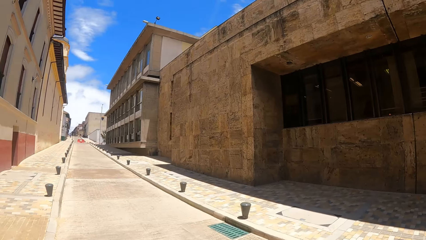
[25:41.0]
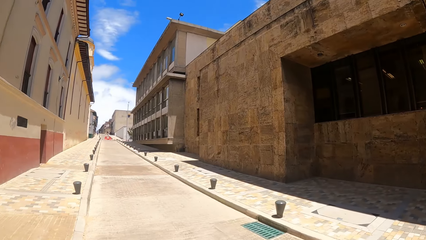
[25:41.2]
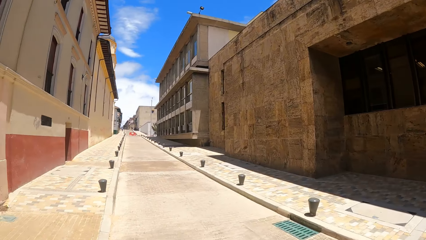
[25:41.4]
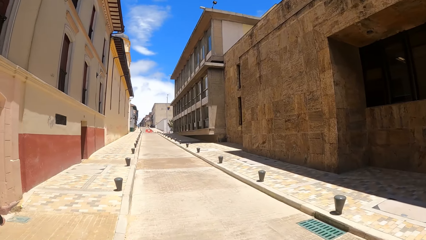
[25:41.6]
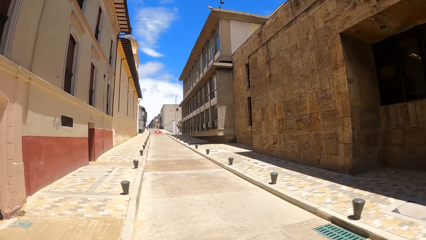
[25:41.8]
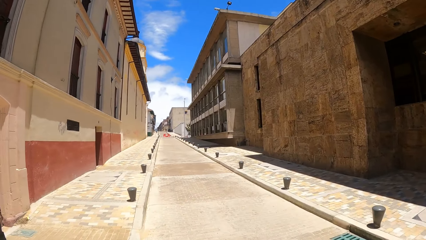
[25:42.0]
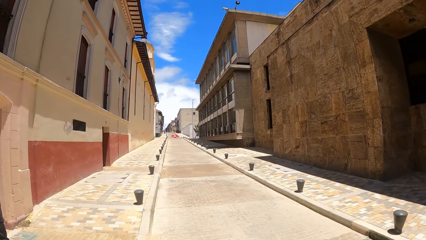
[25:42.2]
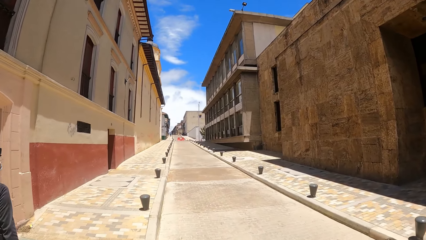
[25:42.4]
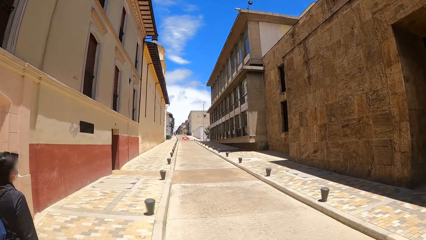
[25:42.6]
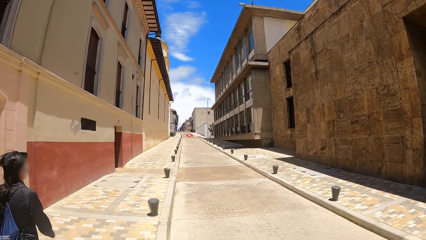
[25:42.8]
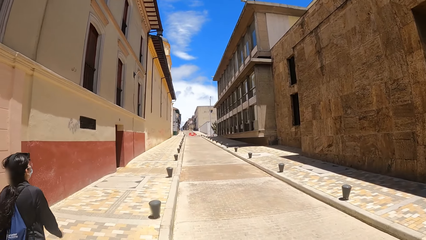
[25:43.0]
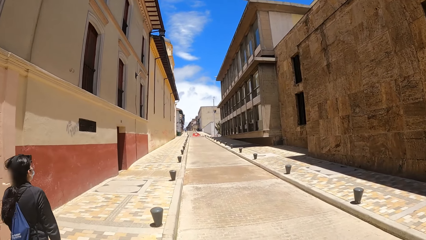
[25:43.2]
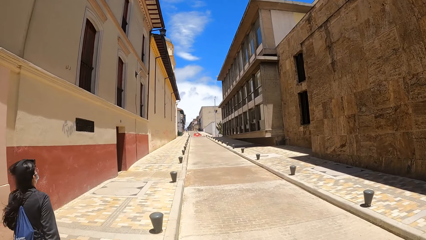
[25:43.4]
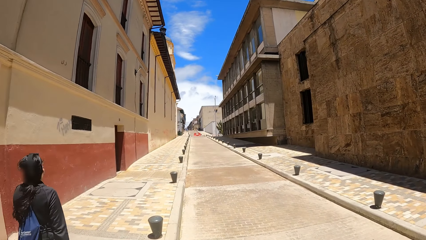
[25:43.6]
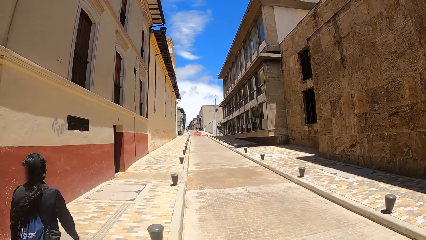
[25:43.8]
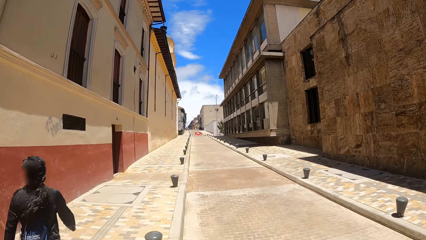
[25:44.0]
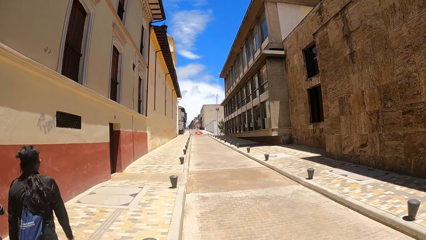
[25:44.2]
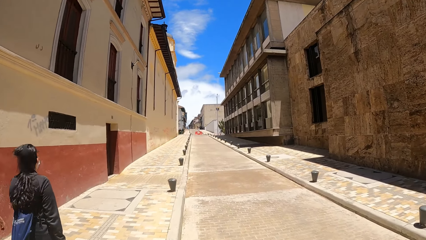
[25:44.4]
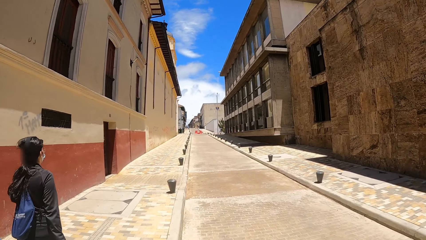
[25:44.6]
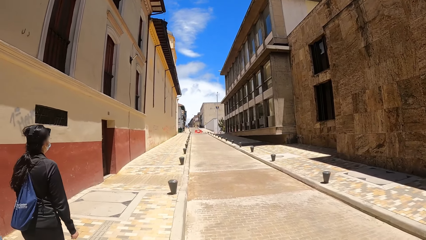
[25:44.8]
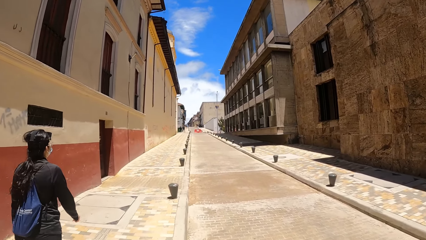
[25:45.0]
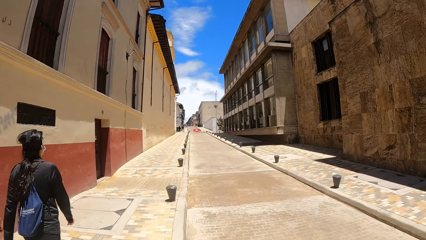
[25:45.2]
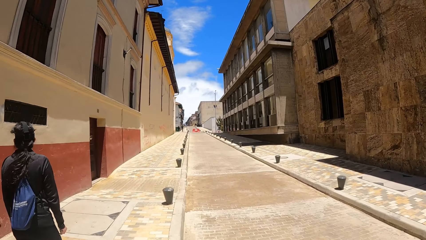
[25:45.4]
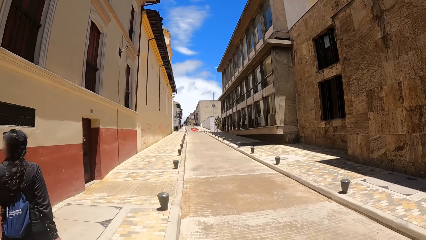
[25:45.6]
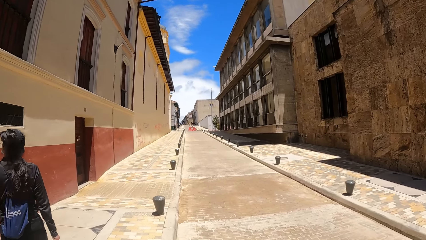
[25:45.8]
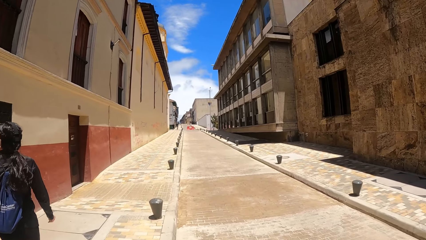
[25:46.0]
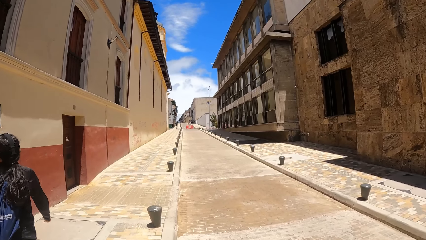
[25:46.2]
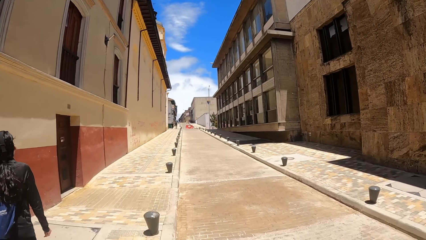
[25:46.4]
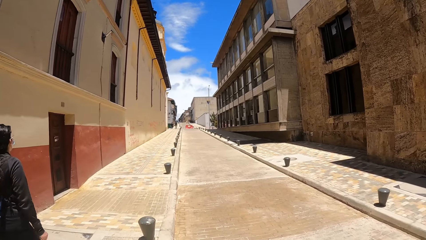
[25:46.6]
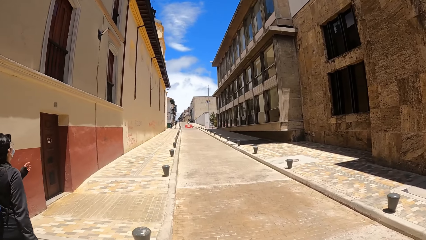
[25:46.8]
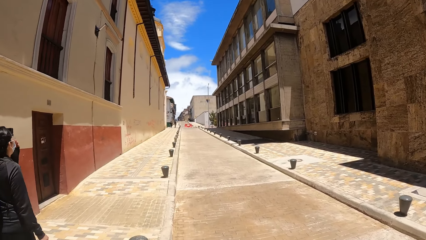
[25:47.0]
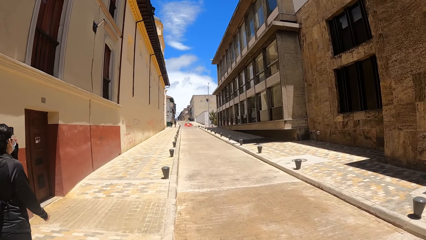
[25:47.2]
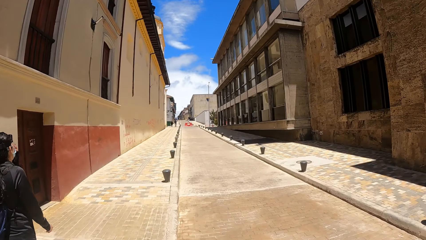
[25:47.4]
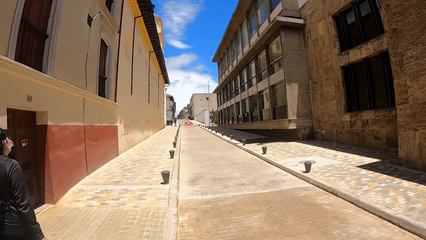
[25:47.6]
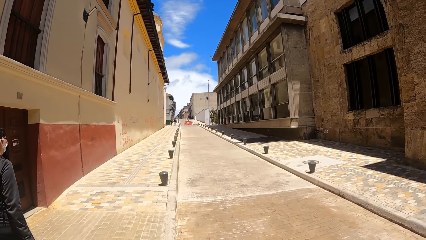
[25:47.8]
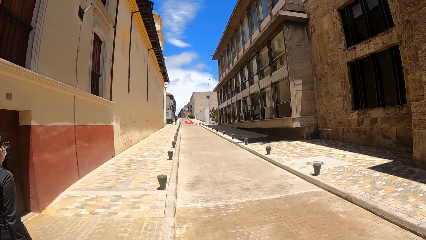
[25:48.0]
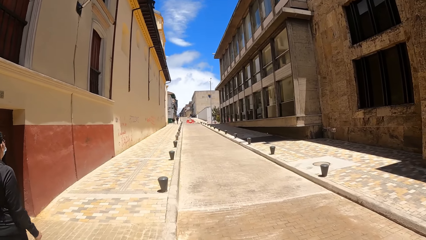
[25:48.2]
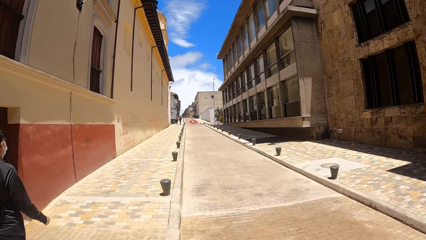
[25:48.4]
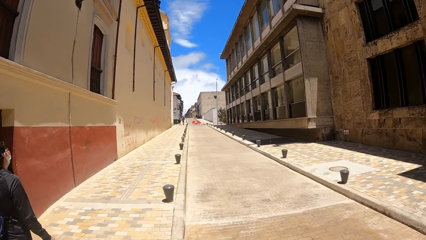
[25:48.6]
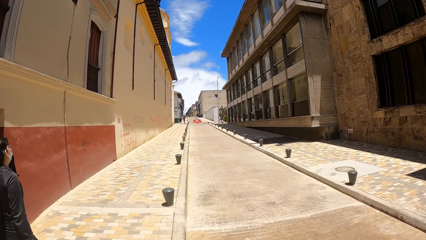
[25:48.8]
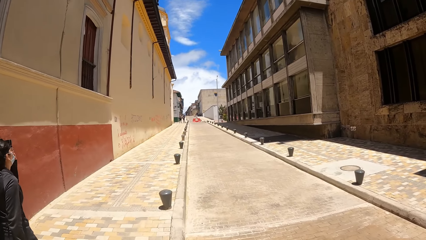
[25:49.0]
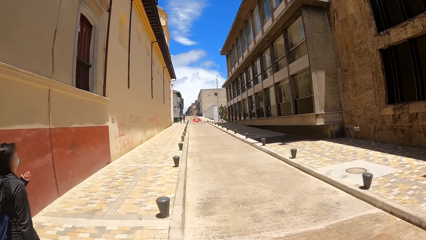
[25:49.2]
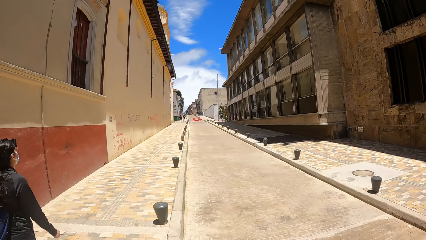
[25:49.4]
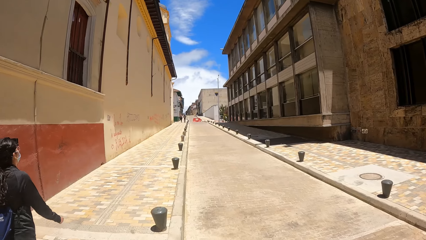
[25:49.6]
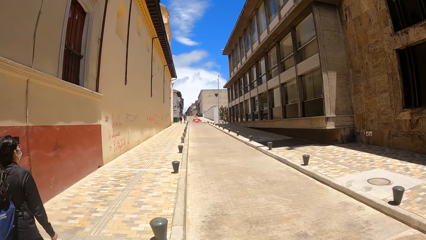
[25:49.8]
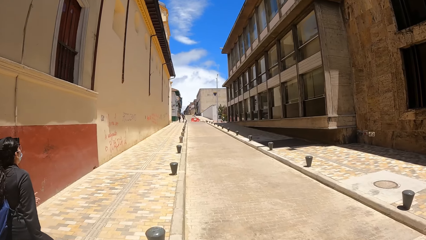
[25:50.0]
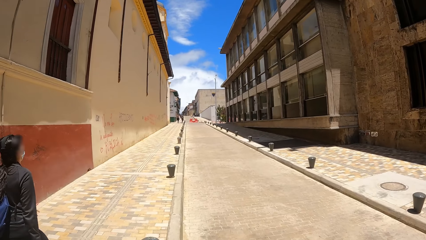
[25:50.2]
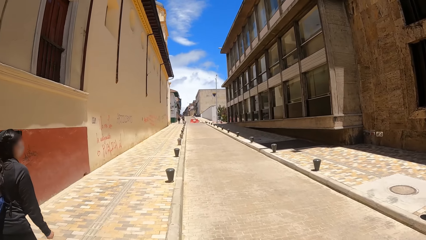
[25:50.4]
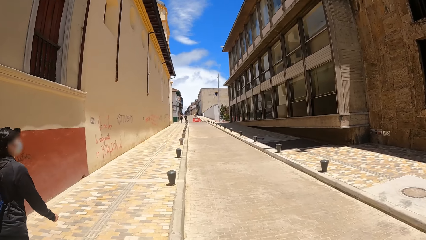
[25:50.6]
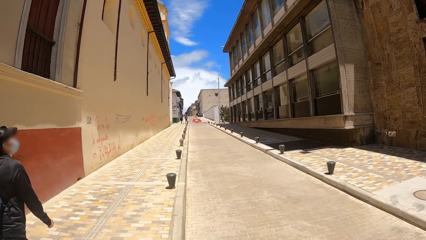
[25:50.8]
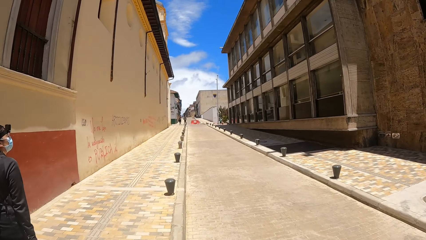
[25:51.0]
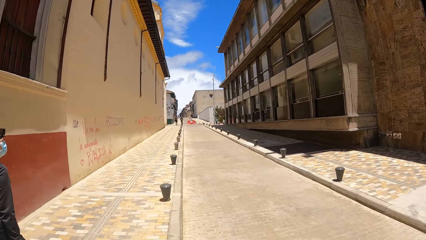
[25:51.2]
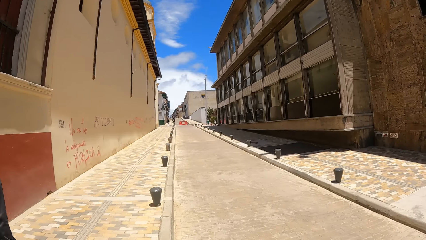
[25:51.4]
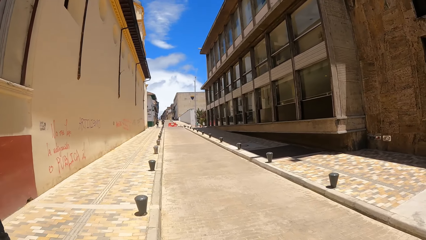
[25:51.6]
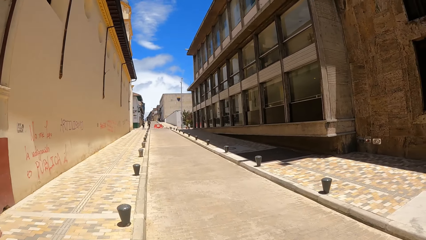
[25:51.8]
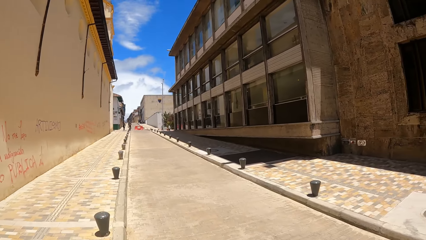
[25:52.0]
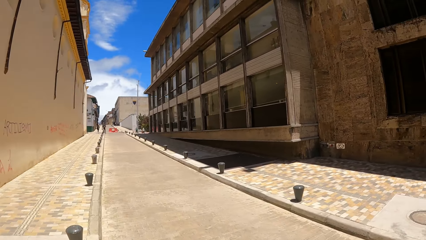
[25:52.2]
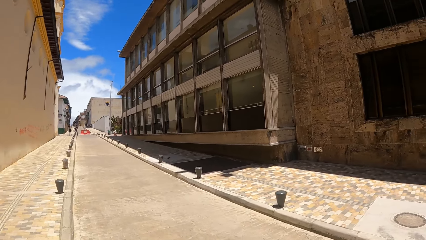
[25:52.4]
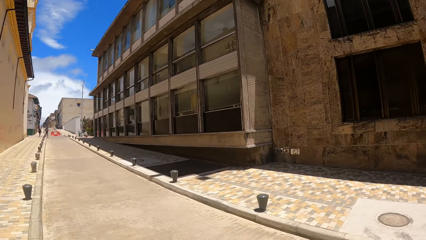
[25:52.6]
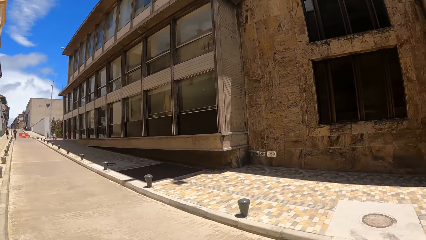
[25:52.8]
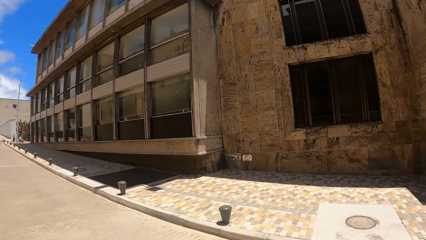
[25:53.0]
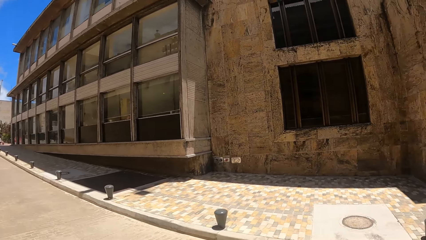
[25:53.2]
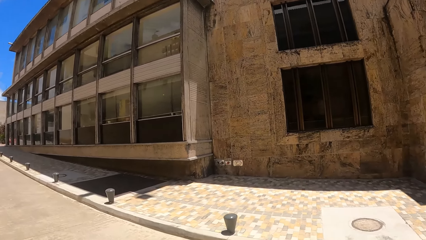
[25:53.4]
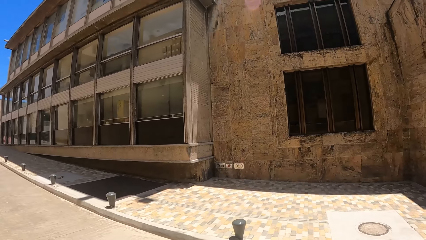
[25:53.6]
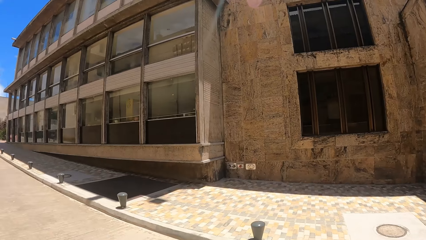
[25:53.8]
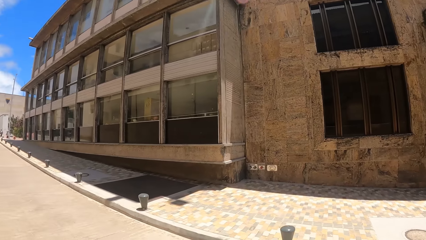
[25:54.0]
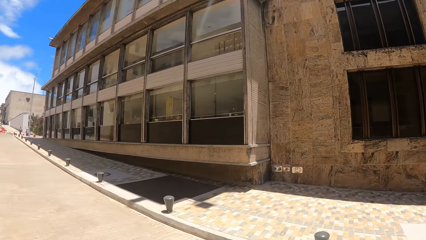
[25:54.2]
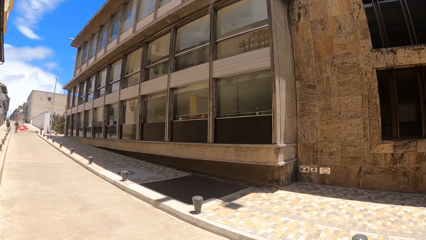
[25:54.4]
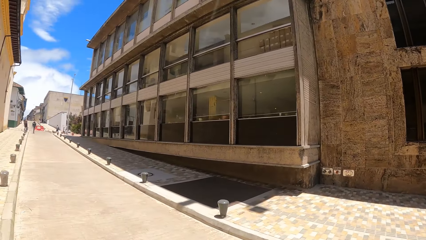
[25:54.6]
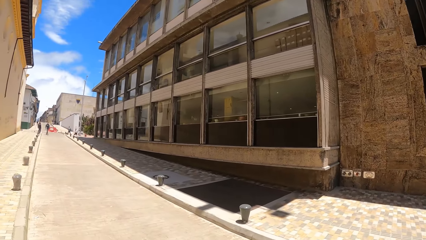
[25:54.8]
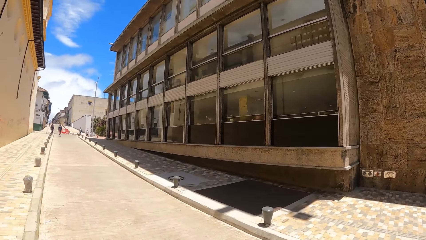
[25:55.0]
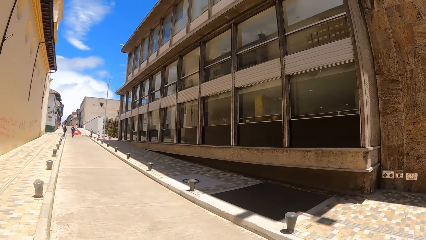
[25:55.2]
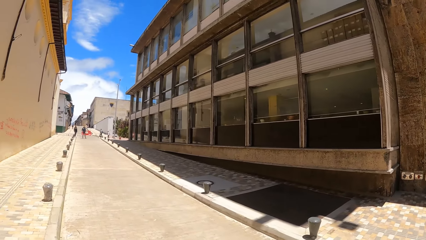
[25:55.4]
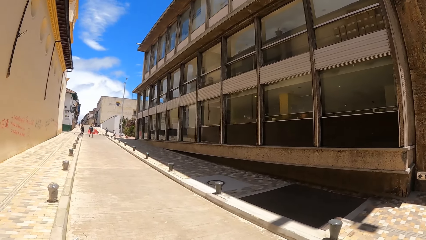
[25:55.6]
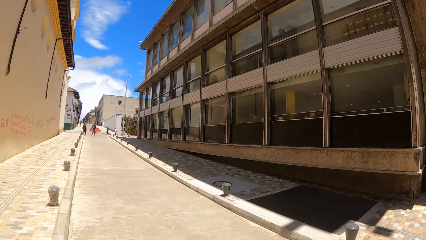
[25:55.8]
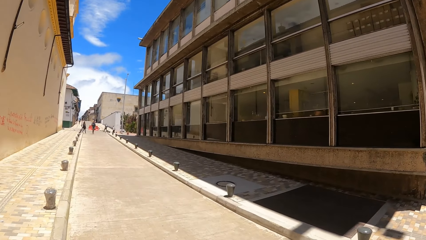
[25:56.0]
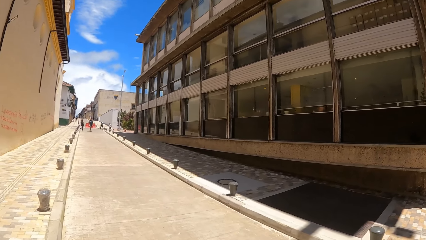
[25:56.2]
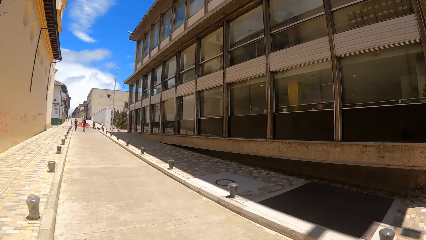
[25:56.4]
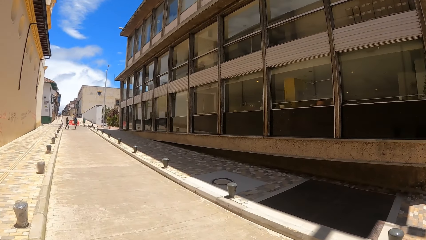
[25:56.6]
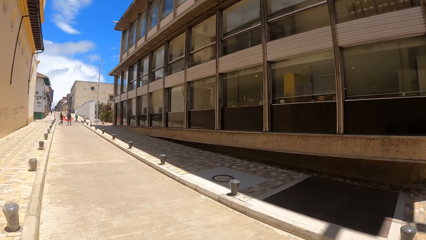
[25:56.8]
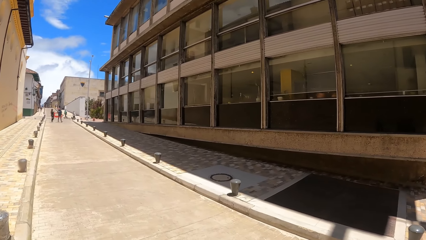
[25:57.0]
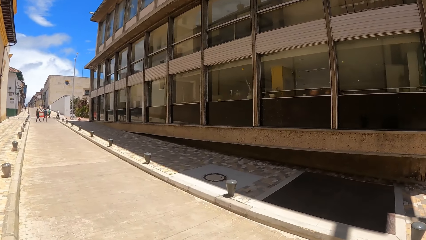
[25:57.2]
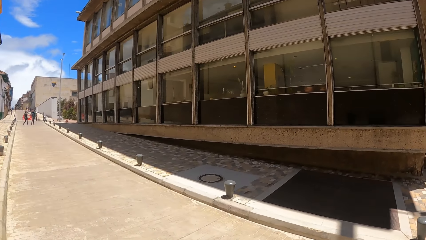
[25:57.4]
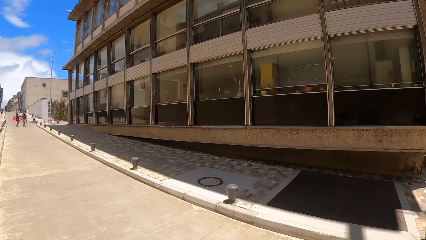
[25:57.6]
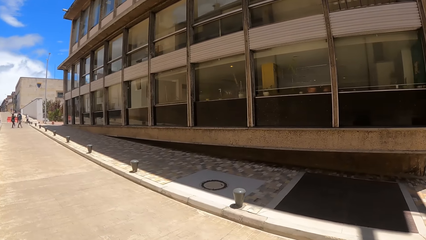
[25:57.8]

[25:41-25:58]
The camera wearer walks along the street. They look around the street.
